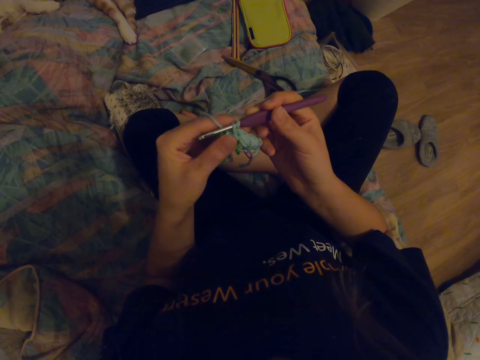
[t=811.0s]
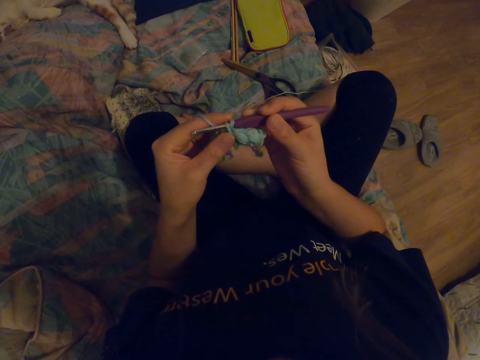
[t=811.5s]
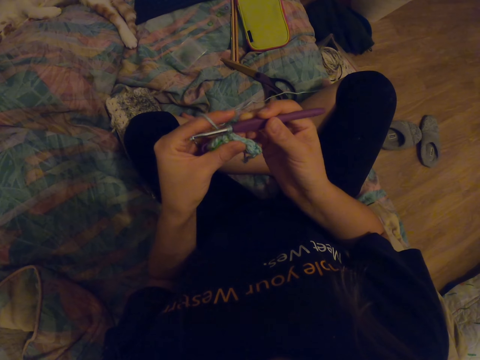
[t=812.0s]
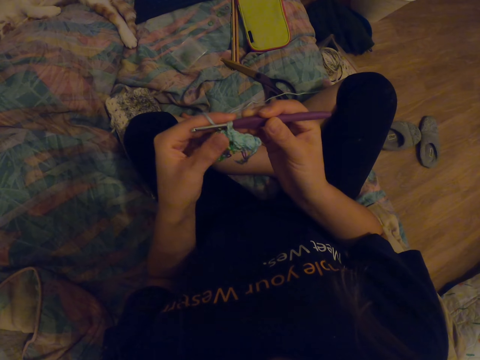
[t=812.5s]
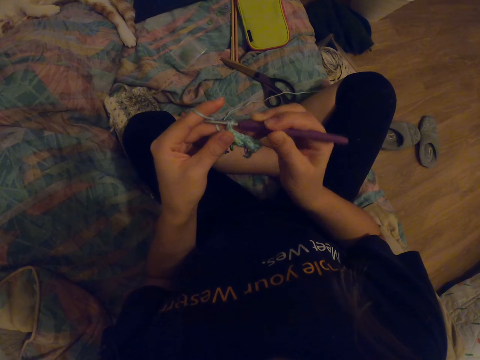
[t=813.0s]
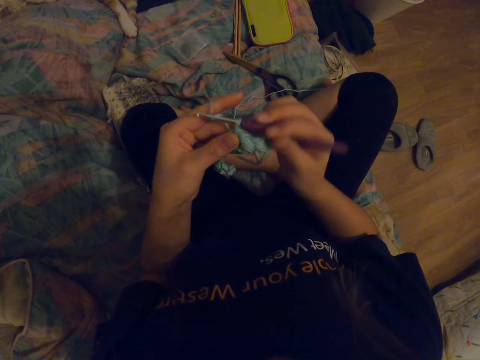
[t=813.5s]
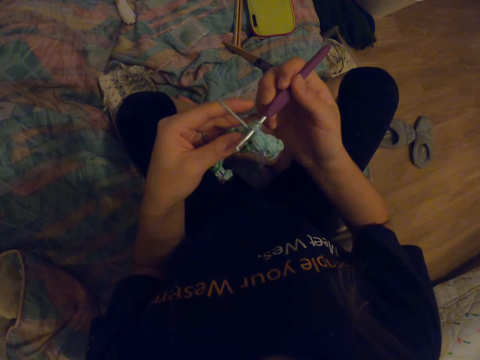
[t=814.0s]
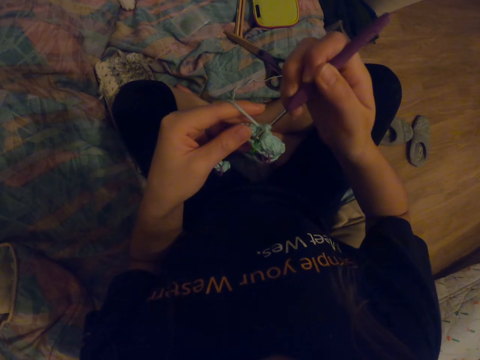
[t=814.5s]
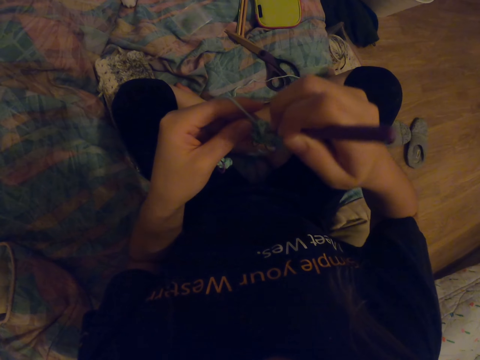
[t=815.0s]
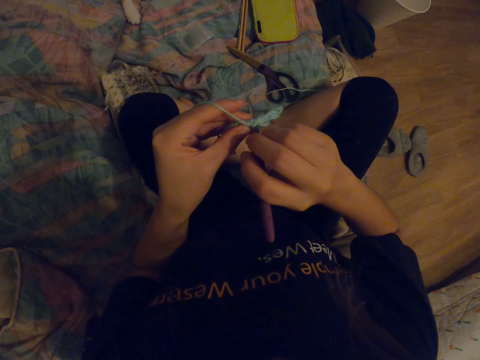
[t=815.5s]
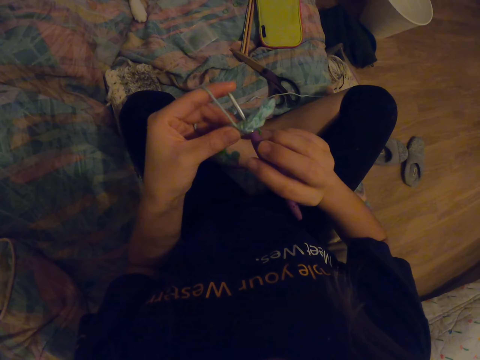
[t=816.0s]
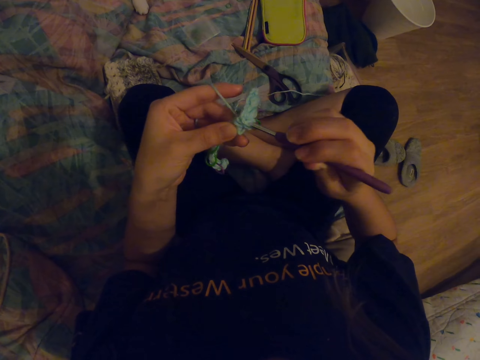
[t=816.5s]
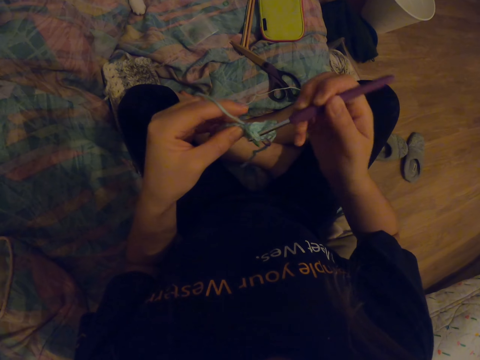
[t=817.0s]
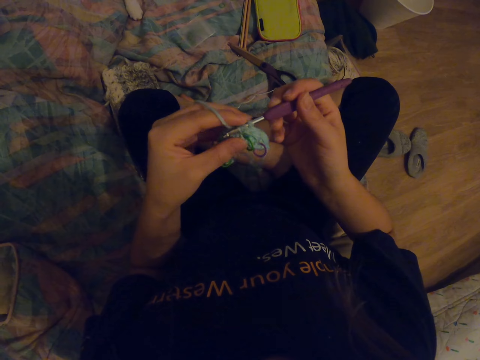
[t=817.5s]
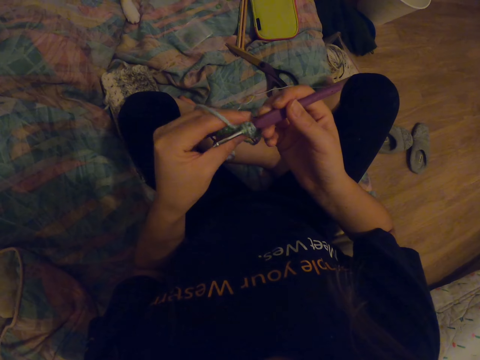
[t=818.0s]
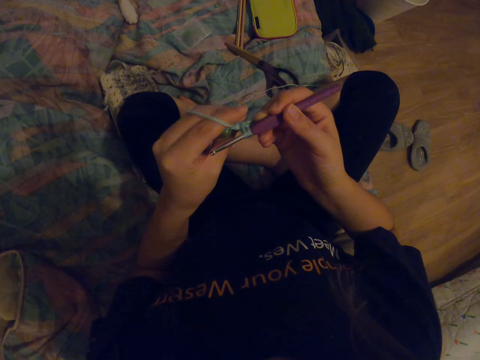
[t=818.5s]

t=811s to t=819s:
The camera wearer looks at the fabric. They knit the fabric with a crochet hook.

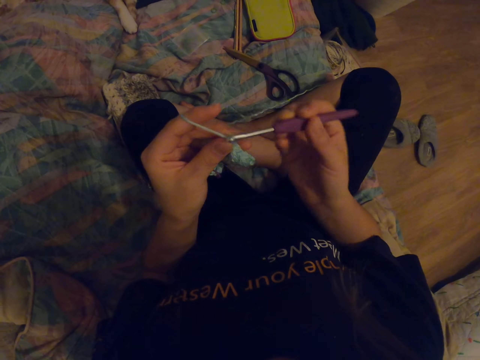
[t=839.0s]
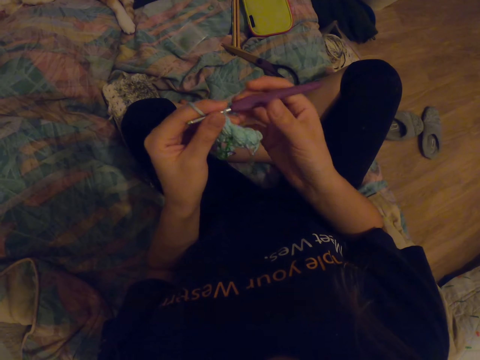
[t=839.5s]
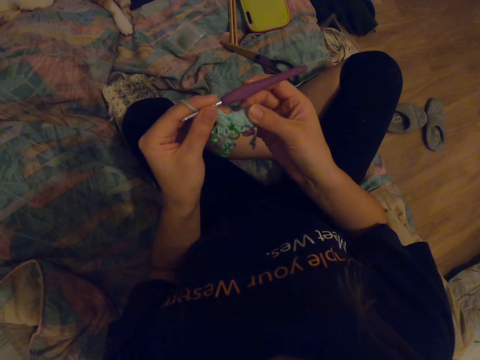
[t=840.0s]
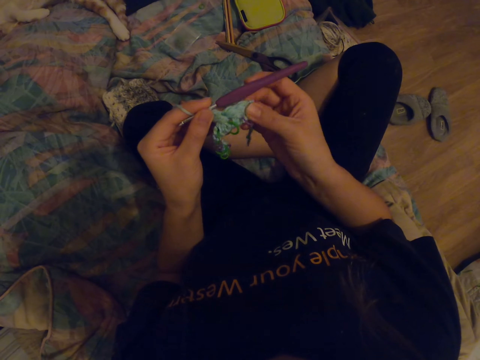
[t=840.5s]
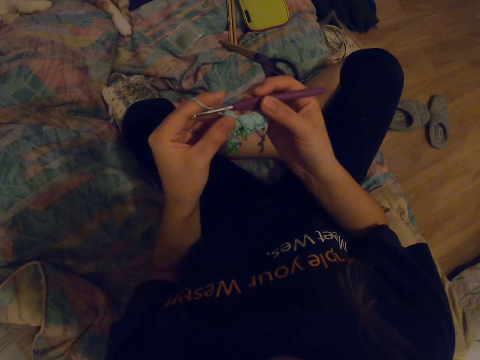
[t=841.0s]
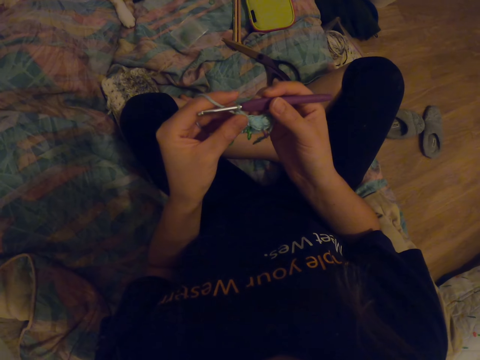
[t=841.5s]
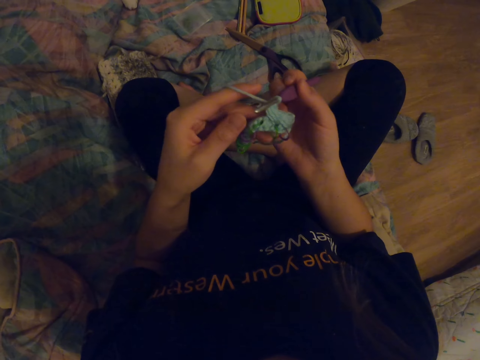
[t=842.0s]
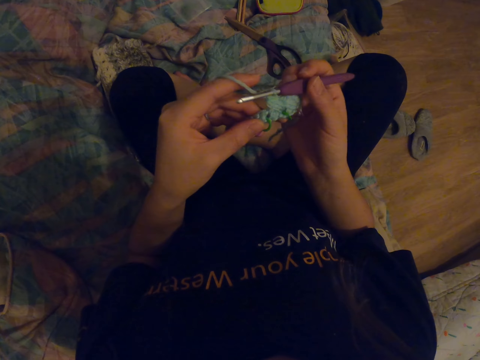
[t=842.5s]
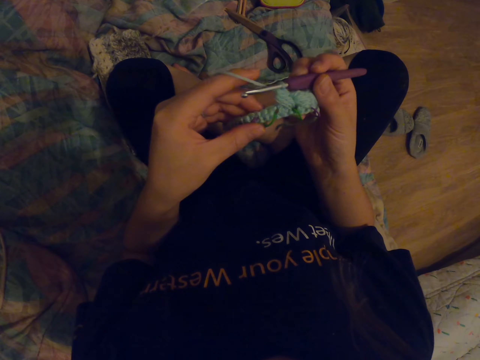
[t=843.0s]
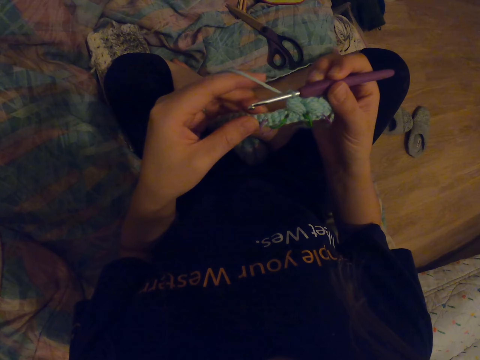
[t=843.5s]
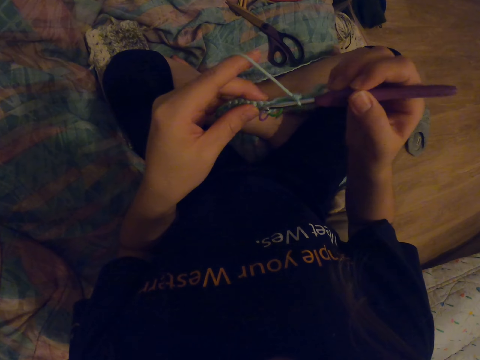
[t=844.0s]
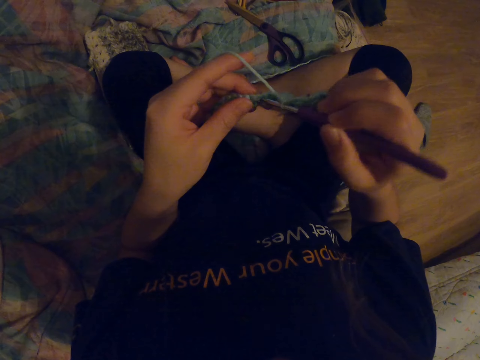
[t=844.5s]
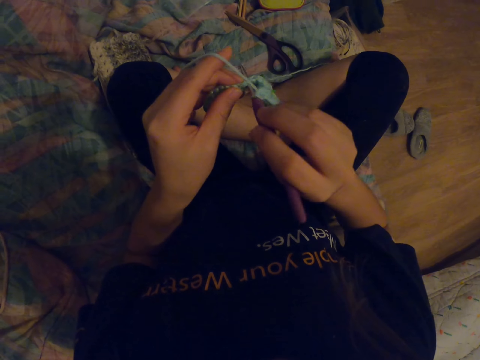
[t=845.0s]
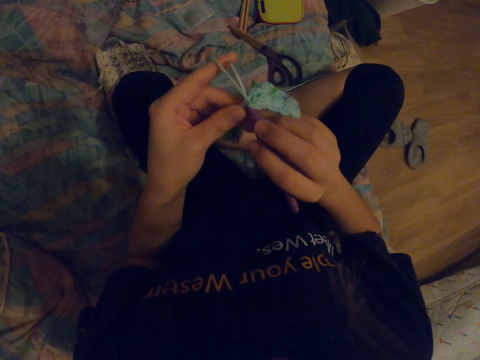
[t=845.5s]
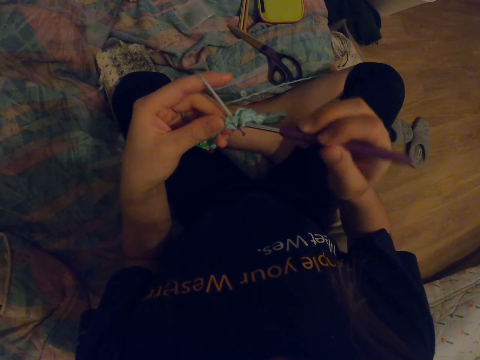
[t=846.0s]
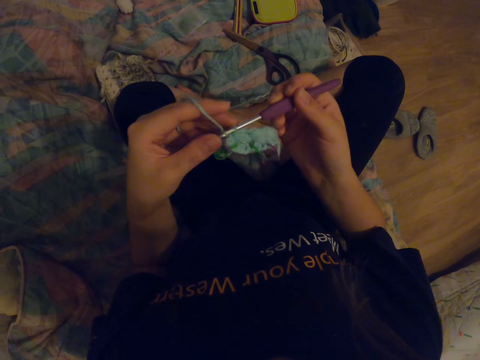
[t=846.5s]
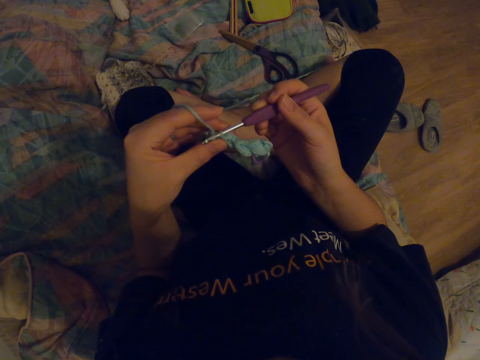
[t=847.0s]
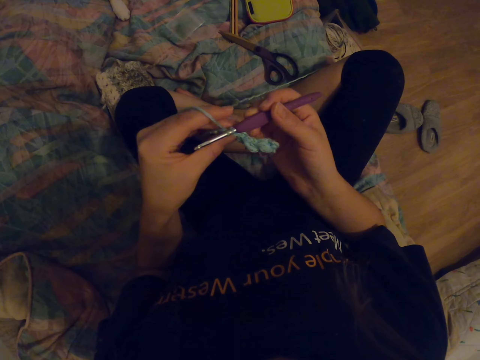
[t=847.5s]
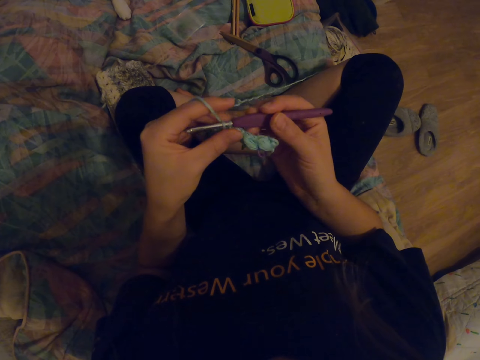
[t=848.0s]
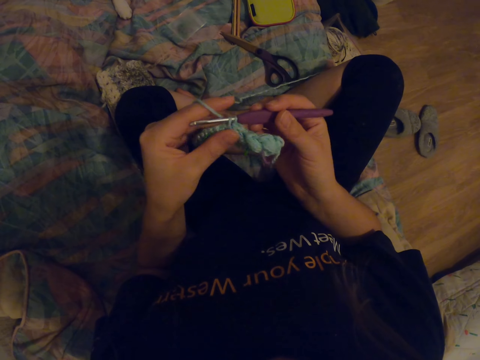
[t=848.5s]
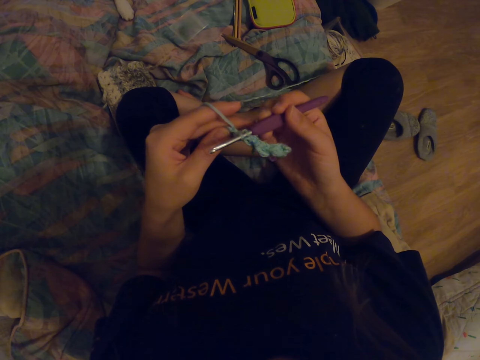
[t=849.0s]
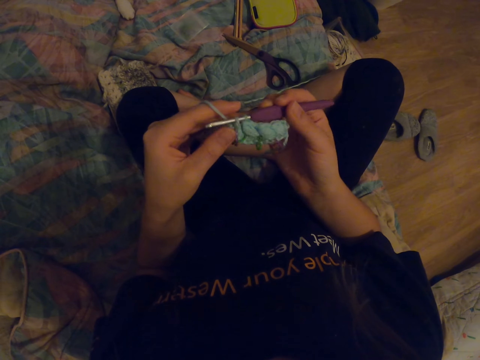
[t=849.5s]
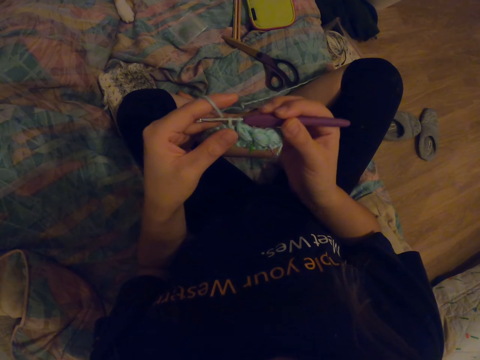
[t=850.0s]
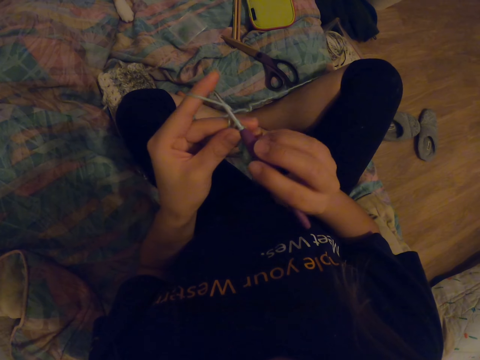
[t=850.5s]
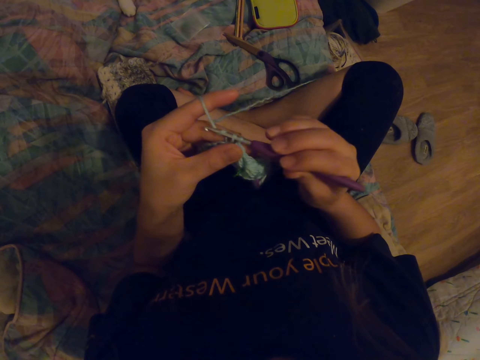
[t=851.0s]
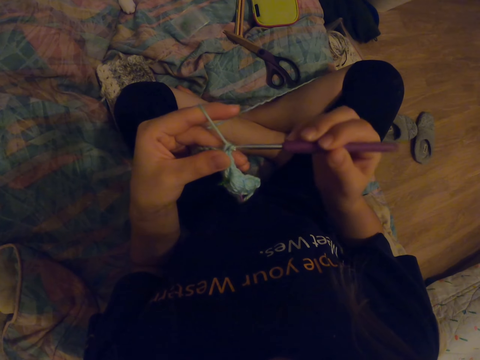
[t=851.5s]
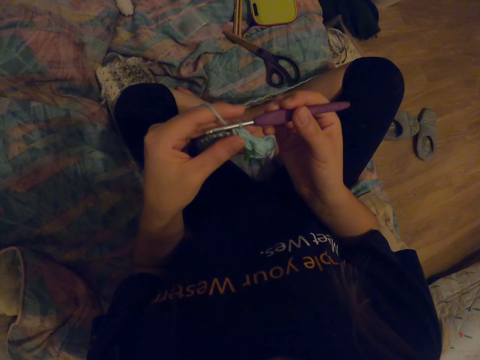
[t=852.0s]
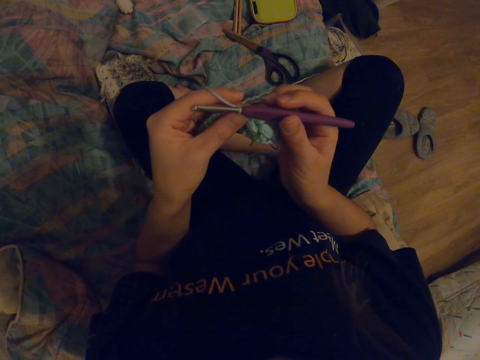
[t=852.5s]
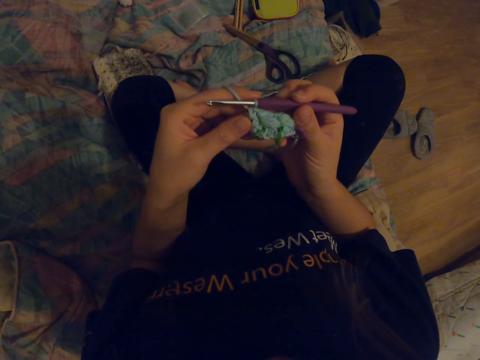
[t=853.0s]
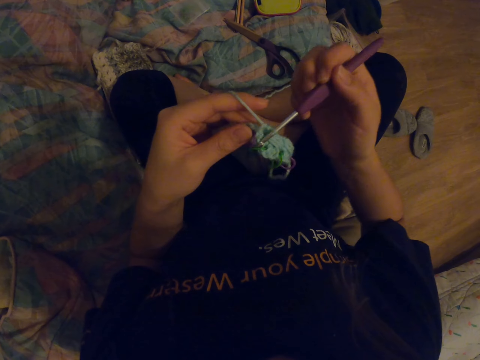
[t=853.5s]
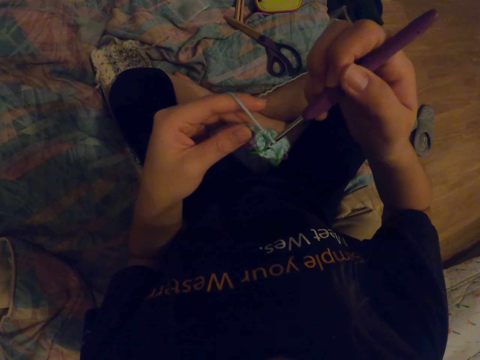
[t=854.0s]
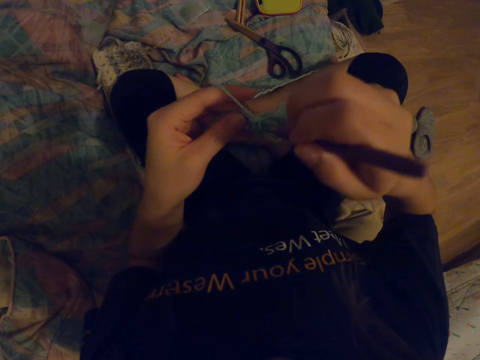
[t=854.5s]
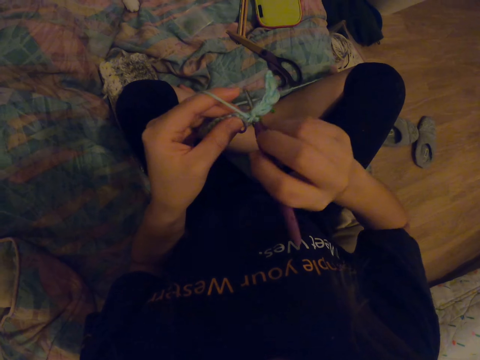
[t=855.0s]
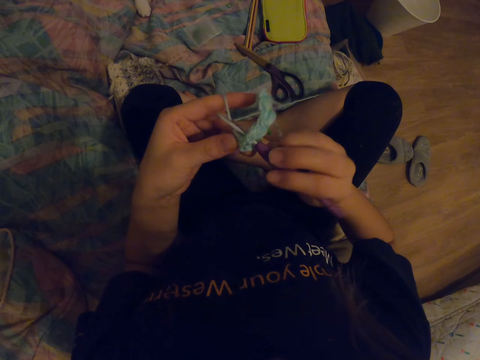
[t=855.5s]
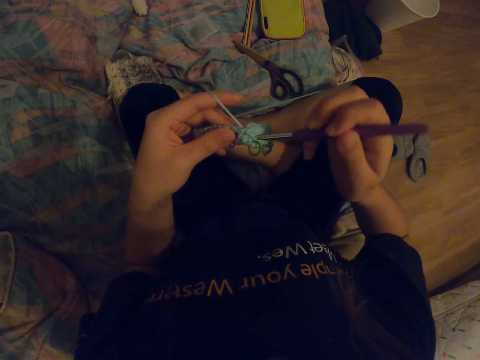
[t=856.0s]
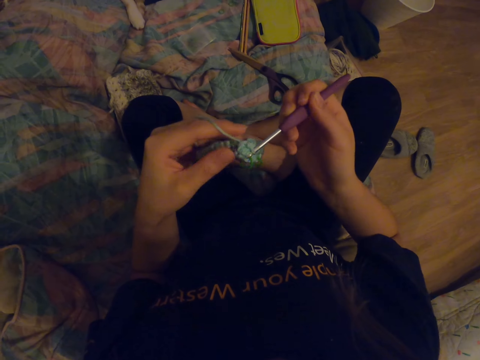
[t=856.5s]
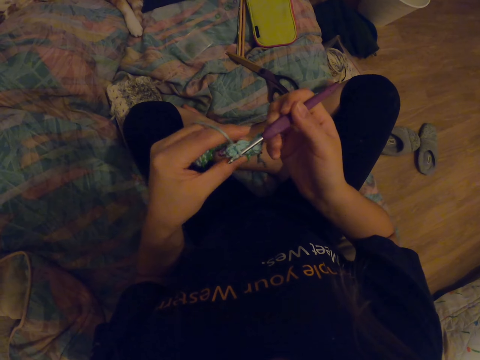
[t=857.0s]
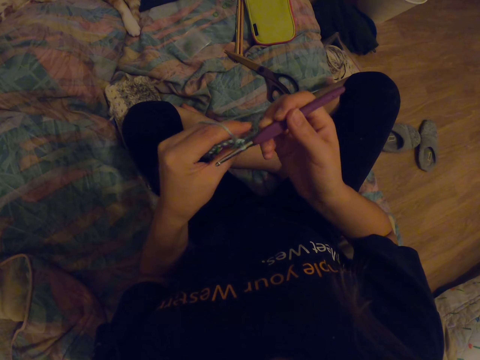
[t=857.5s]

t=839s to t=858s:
The camera wearer looks at the fabric. They knit the fabric with a crochet hook. They look at the fabric. They knit the fabric with the crochet hook.
